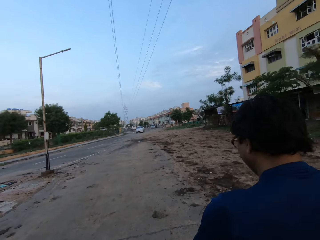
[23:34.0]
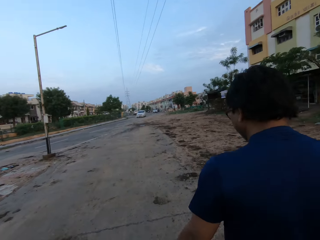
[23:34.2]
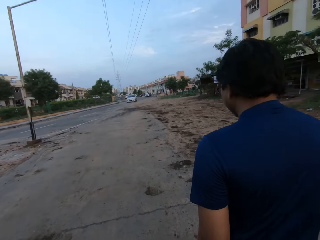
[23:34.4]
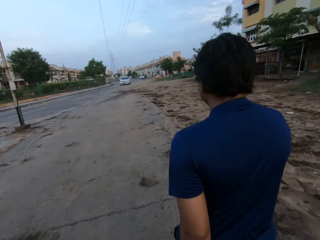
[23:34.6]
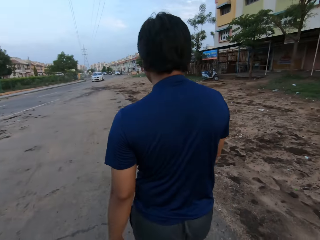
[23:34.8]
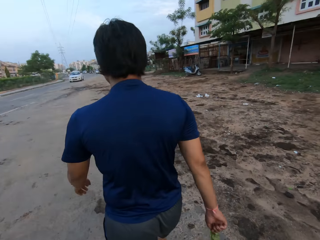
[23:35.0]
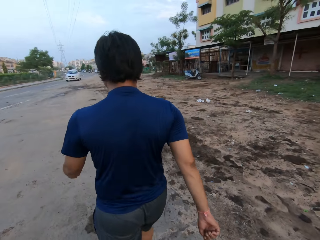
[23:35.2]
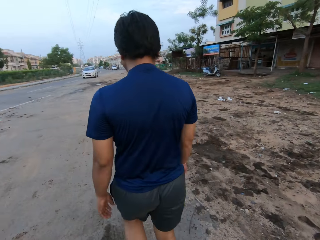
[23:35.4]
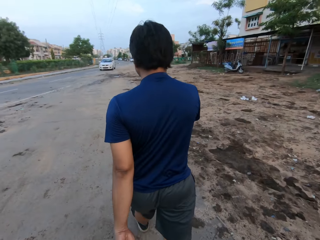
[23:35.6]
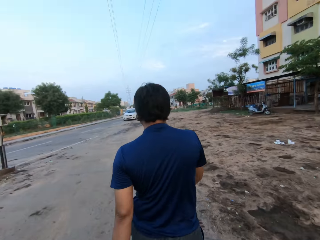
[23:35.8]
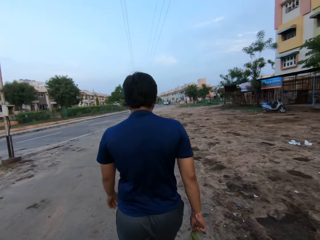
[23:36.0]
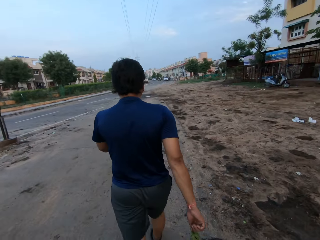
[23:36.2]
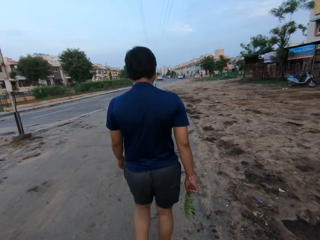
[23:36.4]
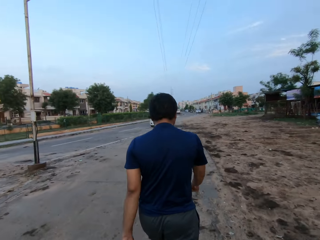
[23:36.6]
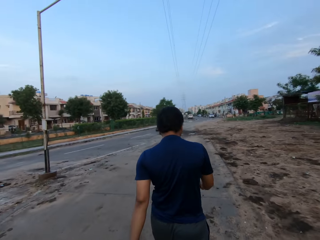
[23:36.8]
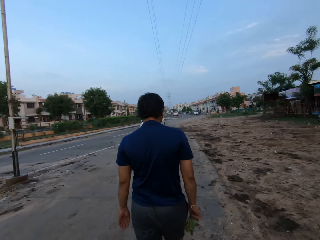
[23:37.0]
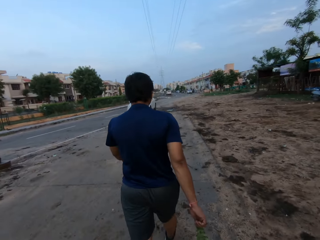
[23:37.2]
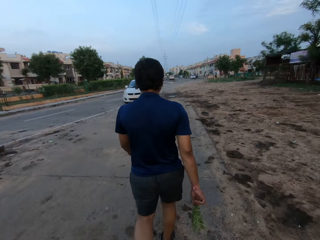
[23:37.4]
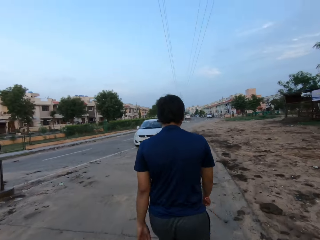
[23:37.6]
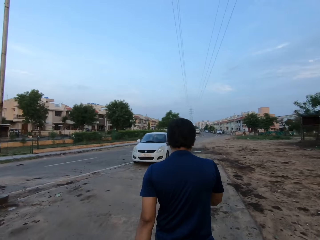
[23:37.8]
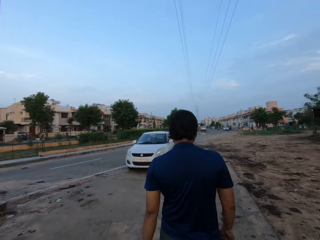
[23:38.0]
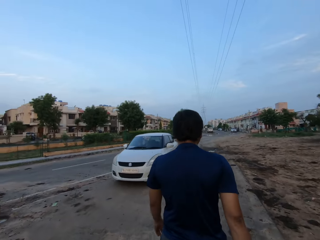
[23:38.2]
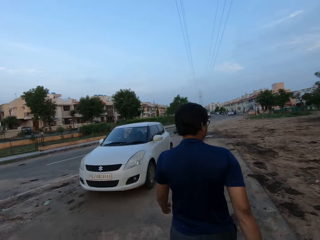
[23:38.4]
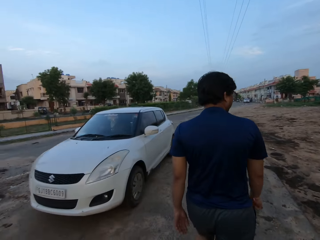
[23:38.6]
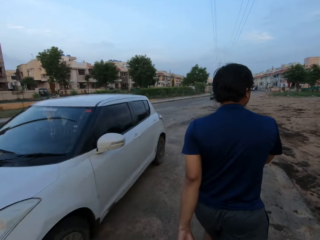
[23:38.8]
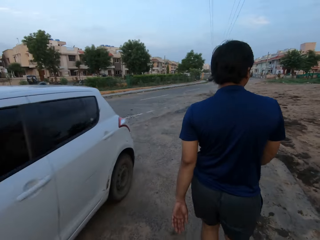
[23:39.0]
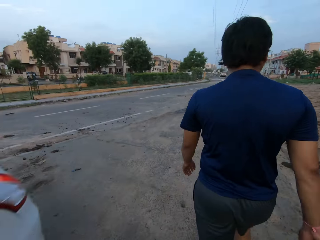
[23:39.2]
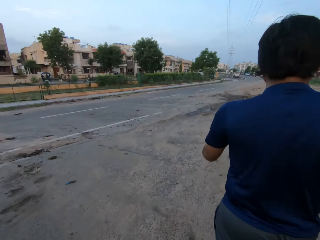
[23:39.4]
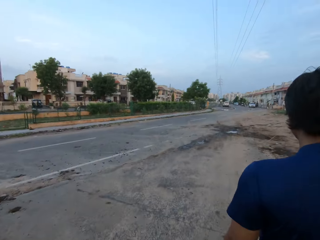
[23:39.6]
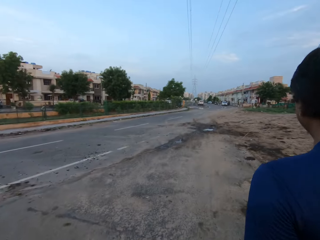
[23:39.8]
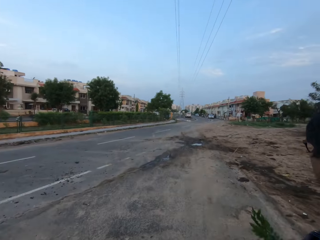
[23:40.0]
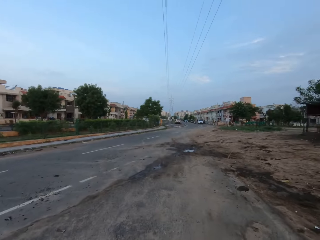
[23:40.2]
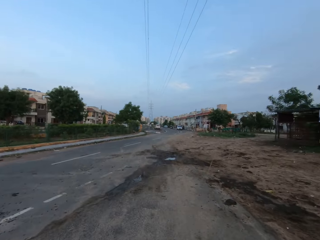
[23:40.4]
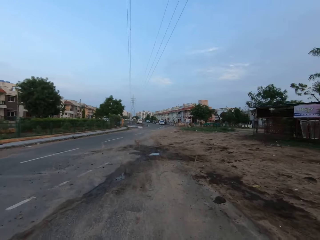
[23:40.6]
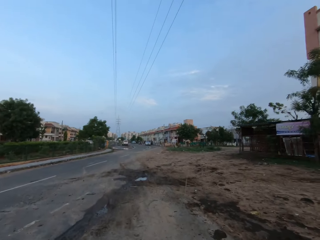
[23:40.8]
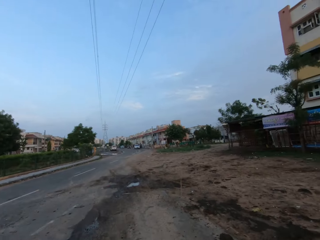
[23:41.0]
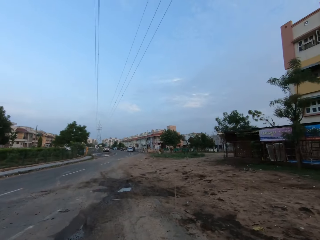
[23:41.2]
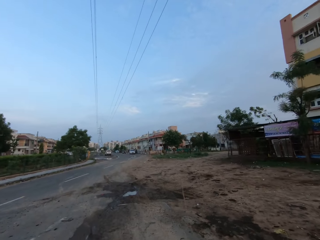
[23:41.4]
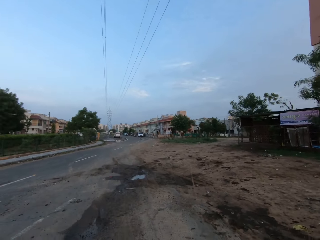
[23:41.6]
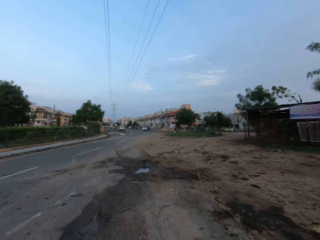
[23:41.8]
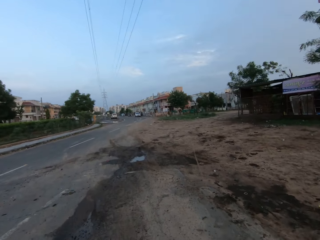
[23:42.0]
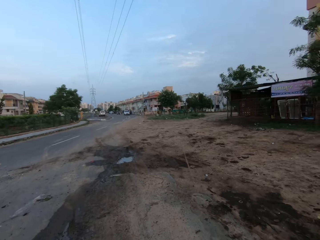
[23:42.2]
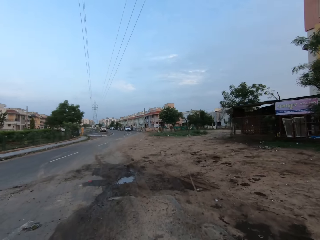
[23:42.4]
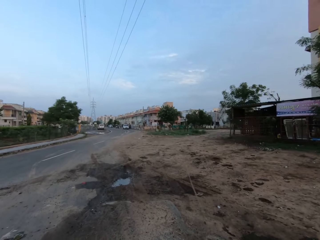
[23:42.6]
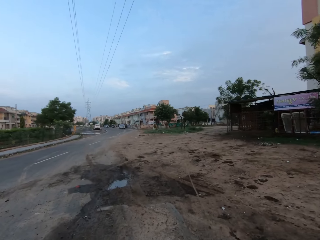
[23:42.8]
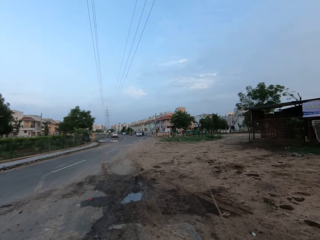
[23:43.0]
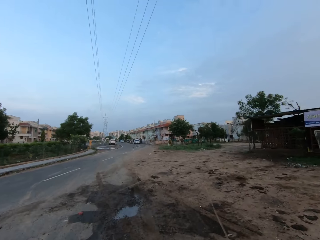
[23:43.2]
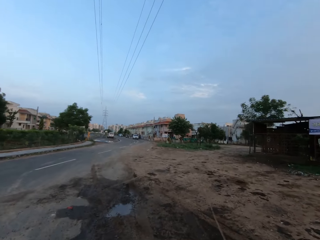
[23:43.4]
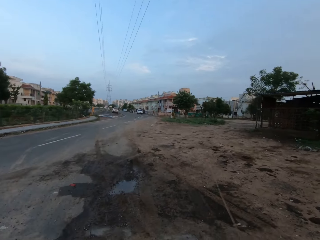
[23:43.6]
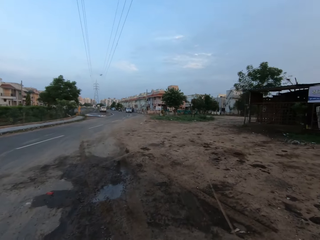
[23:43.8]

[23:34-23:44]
A white car drives past the camera wearer.

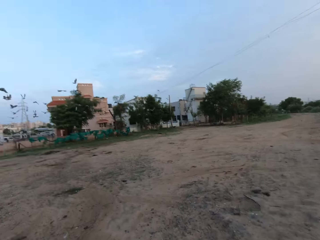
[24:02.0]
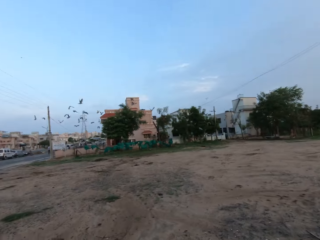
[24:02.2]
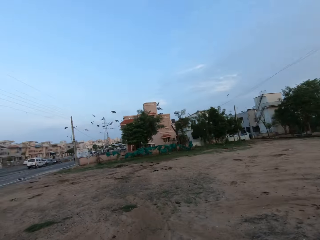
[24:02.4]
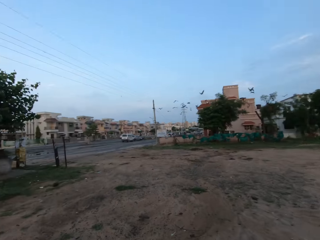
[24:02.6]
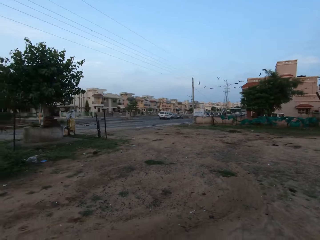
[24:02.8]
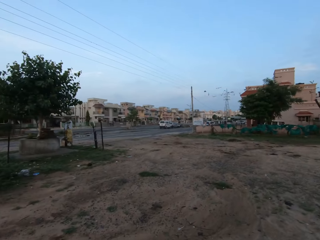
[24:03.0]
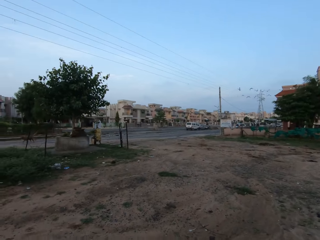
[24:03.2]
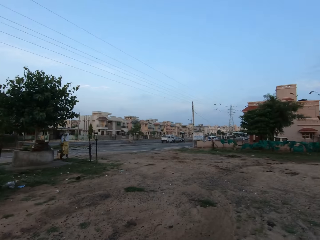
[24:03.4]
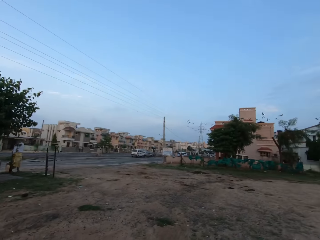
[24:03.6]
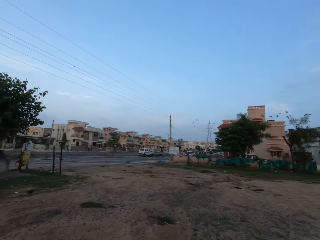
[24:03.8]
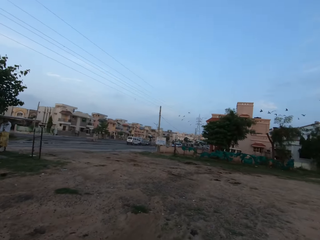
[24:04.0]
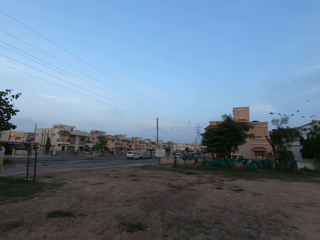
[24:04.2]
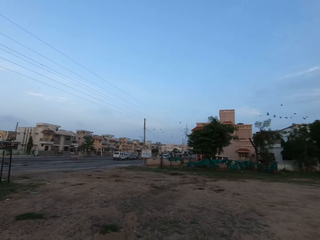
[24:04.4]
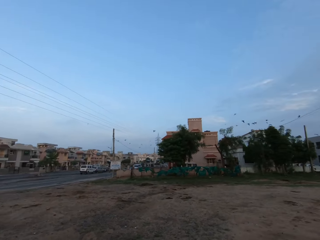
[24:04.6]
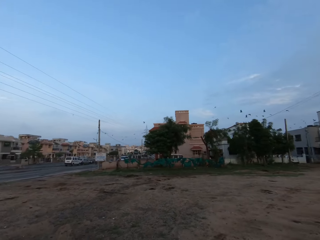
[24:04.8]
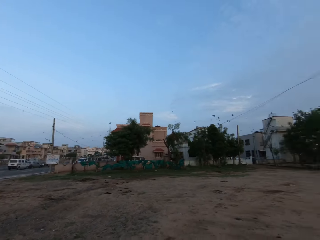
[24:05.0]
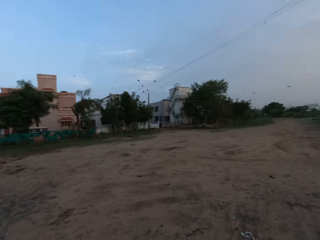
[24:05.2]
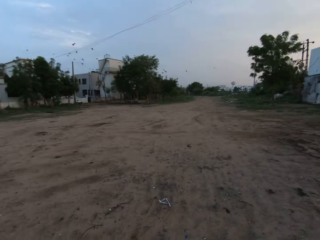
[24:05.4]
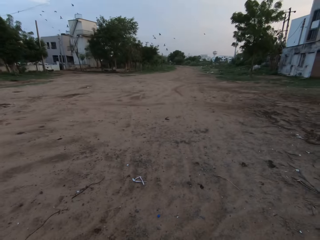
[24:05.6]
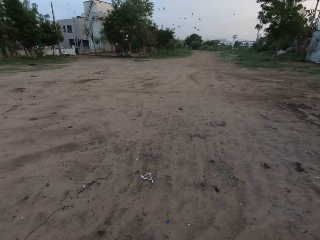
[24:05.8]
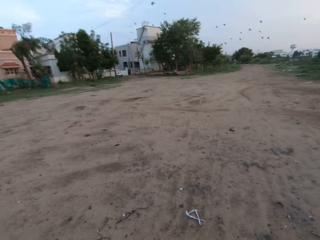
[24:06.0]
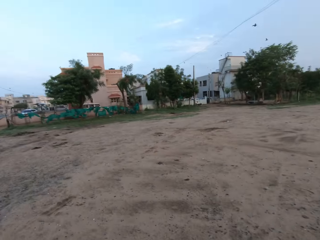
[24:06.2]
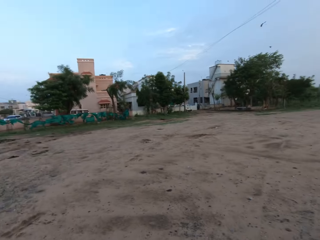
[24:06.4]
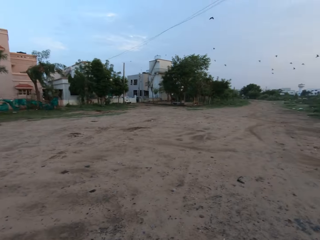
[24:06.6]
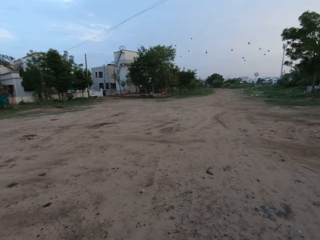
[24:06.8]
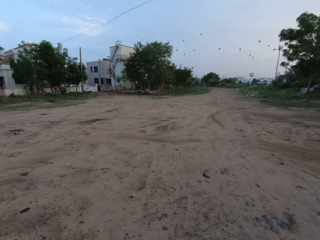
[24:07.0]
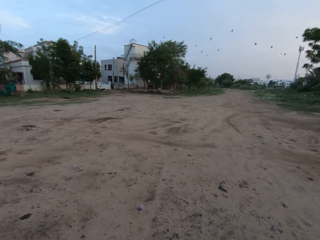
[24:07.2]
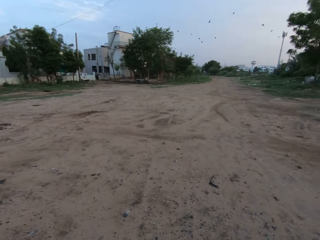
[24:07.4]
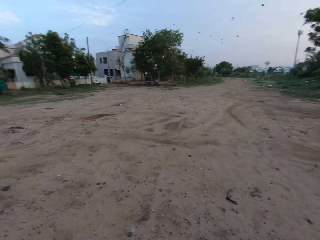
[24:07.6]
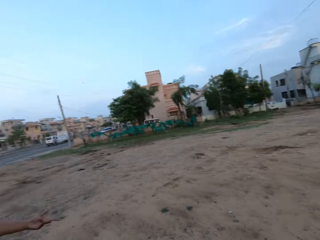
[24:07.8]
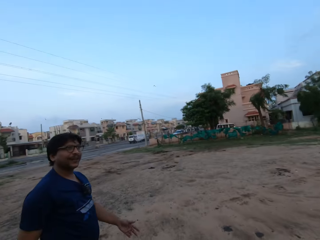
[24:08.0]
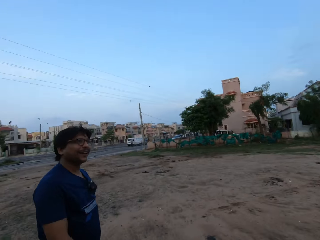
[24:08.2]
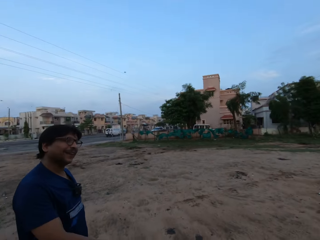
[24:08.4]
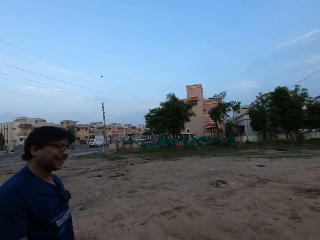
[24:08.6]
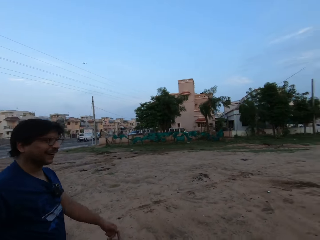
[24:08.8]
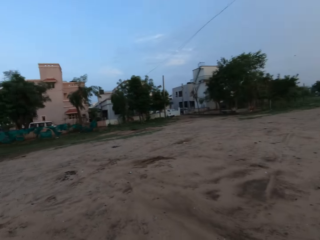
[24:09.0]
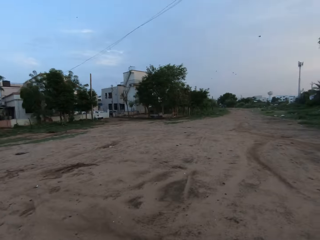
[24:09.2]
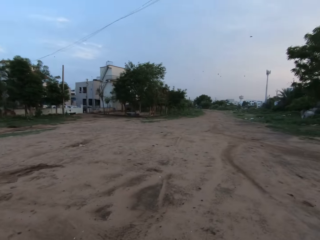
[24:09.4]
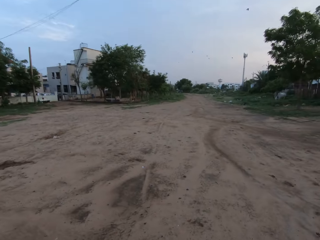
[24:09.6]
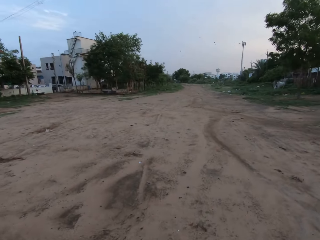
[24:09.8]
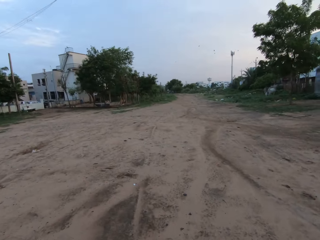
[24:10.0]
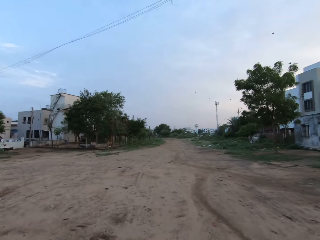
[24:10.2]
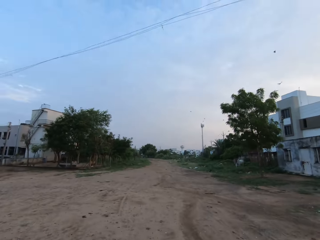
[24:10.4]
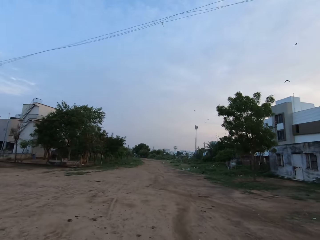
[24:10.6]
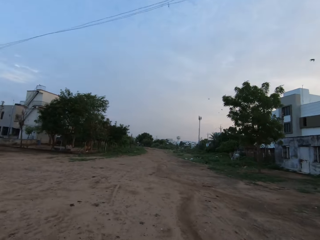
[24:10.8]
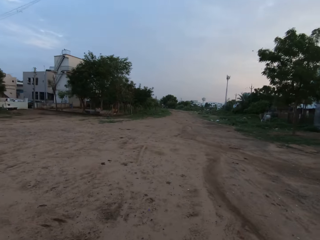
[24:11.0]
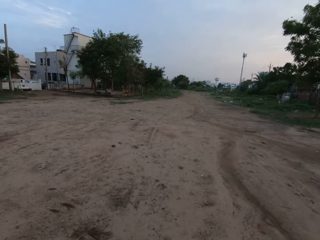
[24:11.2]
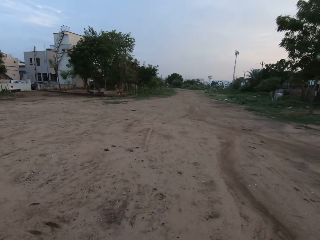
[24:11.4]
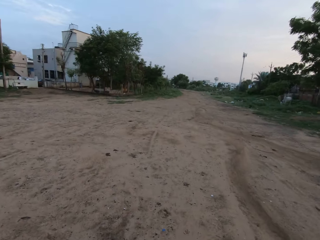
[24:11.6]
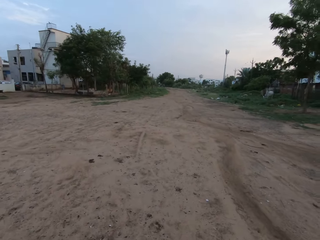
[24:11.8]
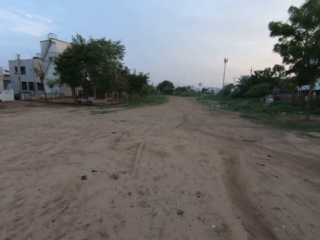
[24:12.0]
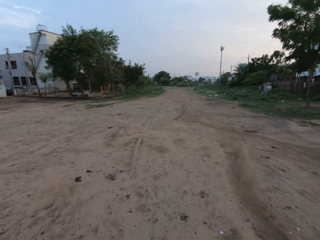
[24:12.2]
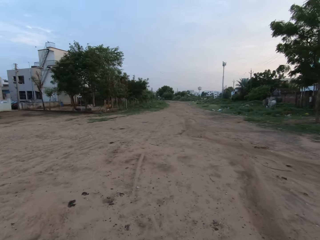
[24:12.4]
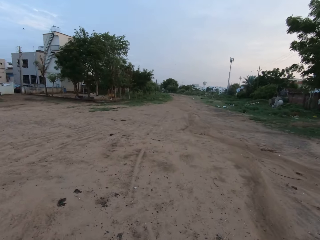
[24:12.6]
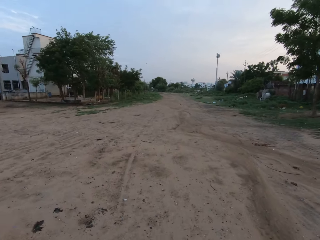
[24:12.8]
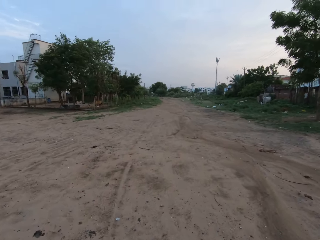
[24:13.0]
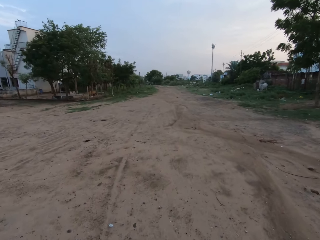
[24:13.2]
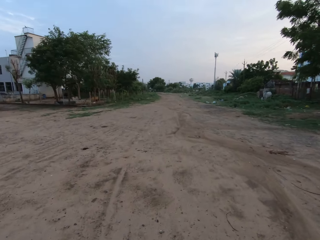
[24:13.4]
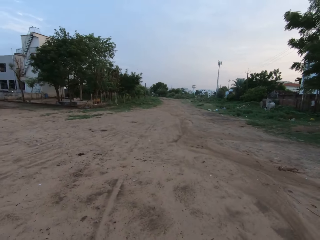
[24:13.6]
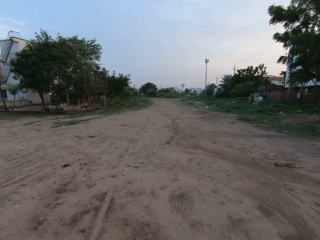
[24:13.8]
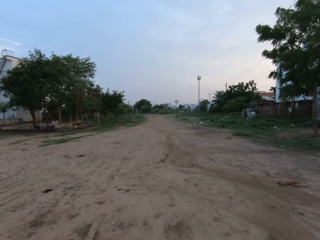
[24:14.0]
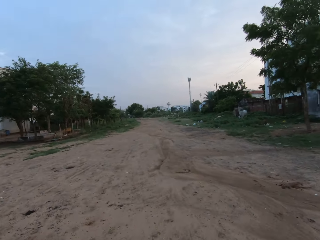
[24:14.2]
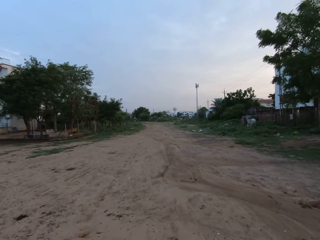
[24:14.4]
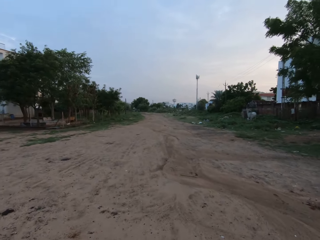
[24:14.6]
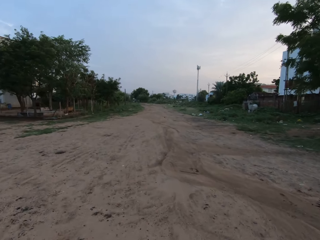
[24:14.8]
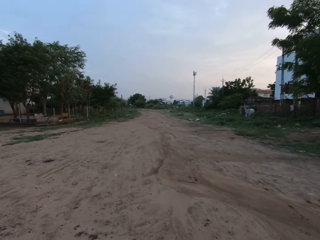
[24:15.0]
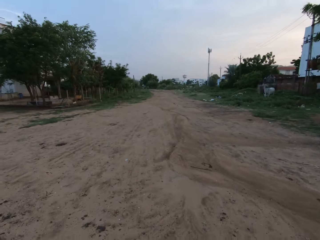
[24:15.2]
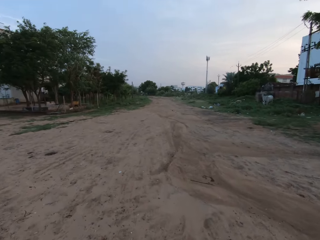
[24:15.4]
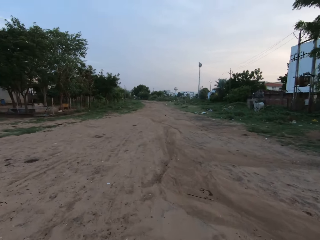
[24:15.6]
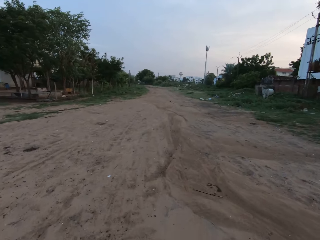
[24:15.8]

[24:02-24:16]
The camera wearer talks to a person. They look around.
